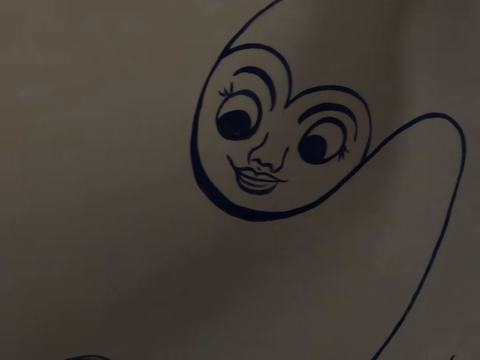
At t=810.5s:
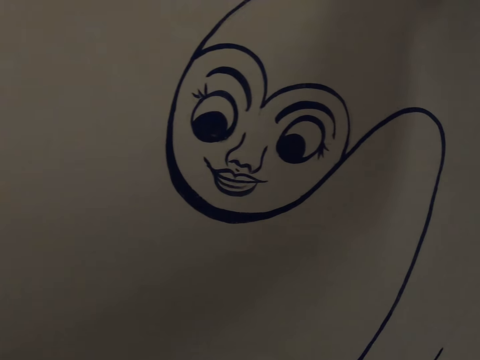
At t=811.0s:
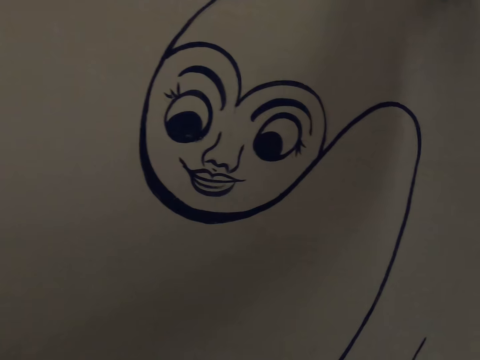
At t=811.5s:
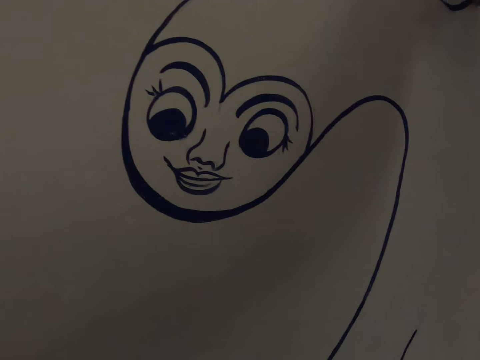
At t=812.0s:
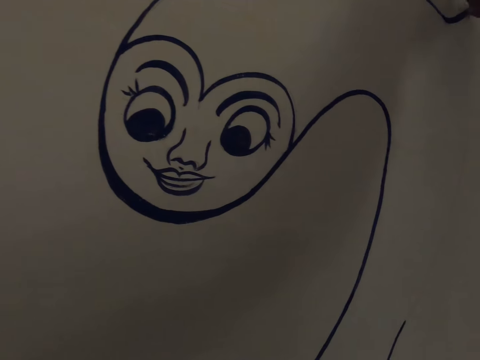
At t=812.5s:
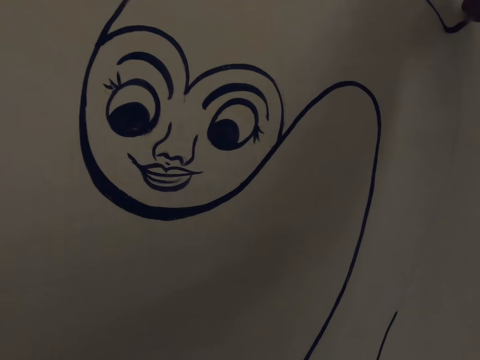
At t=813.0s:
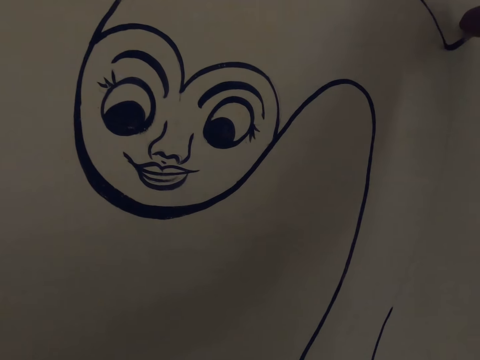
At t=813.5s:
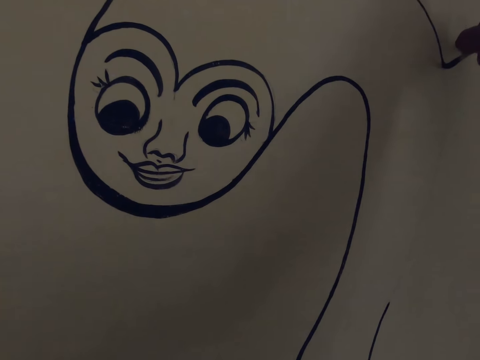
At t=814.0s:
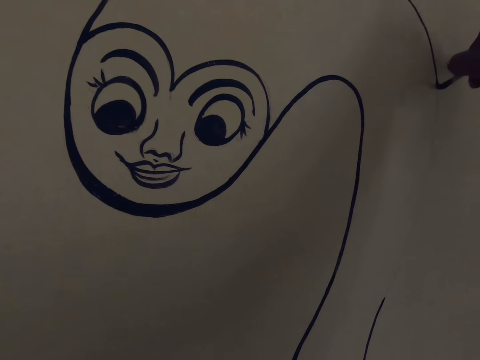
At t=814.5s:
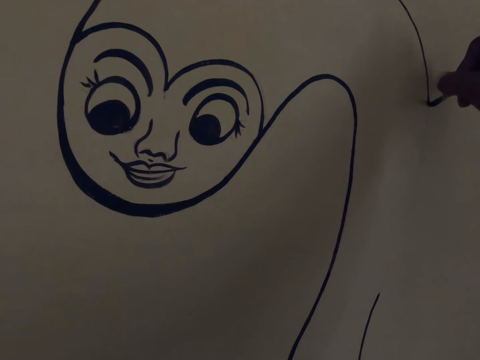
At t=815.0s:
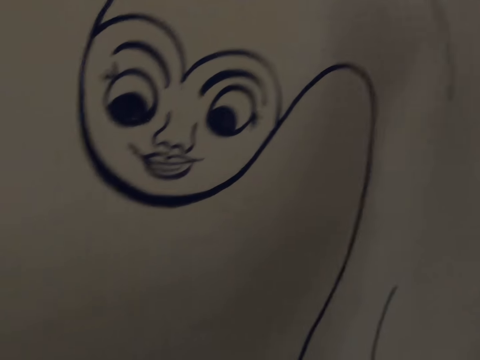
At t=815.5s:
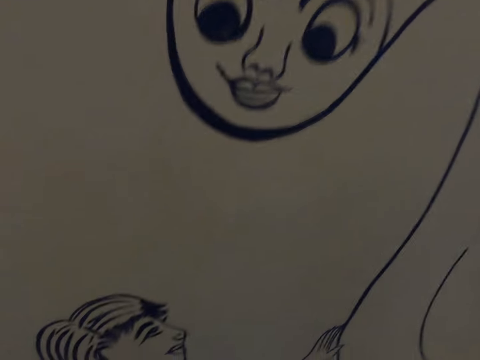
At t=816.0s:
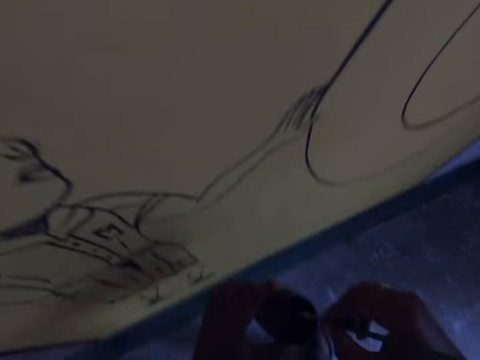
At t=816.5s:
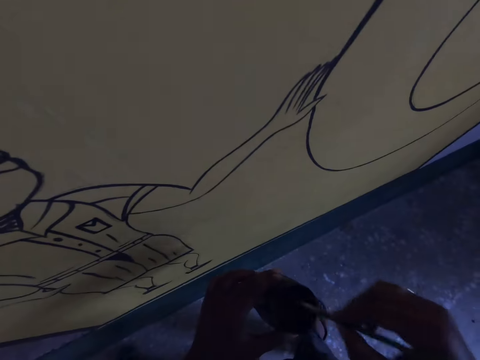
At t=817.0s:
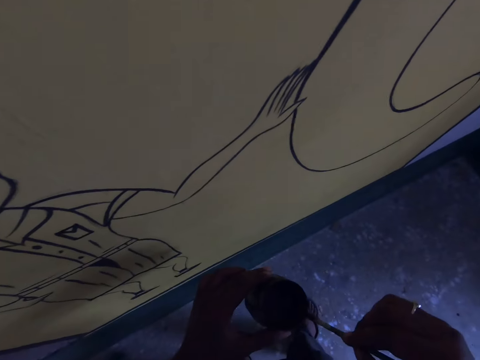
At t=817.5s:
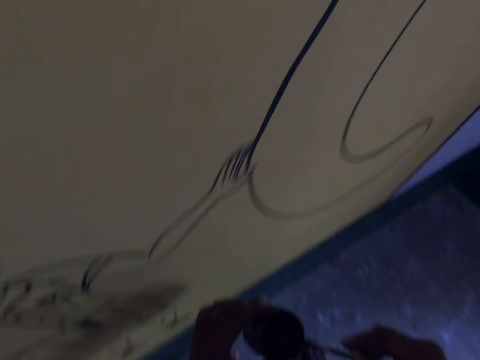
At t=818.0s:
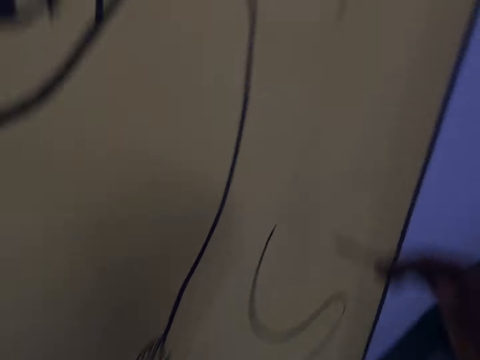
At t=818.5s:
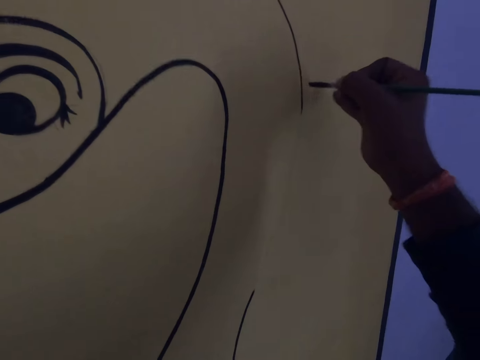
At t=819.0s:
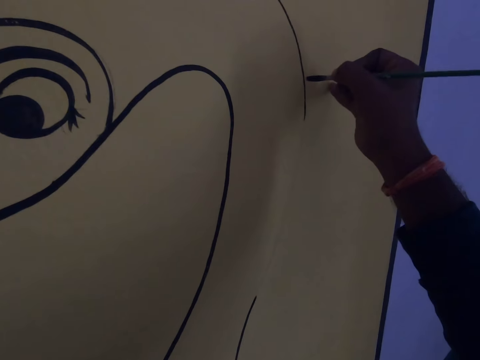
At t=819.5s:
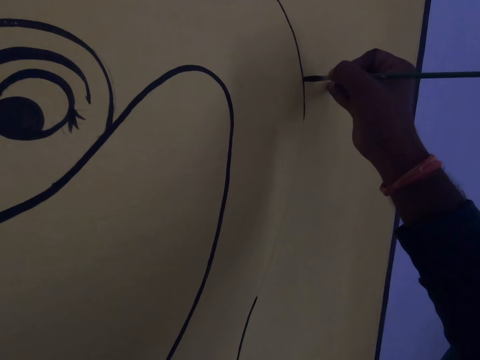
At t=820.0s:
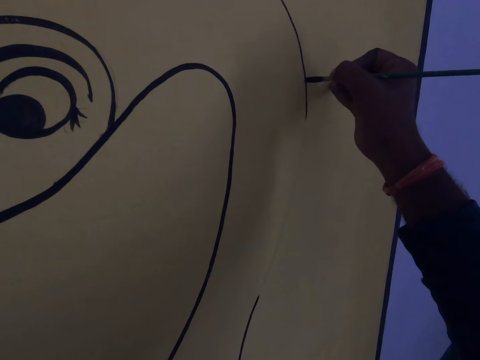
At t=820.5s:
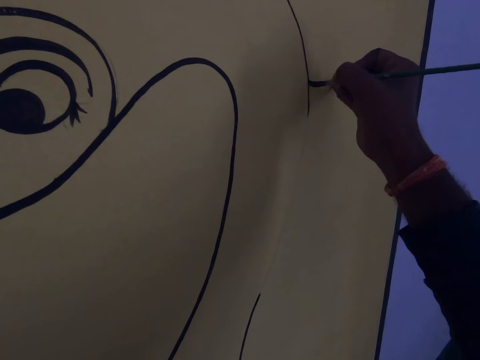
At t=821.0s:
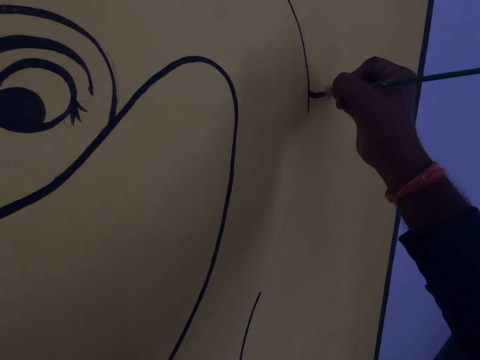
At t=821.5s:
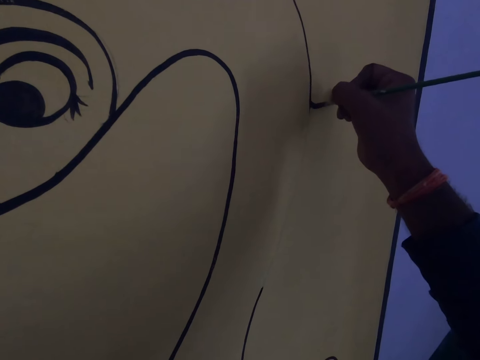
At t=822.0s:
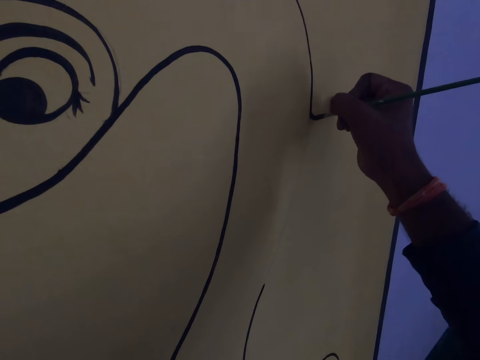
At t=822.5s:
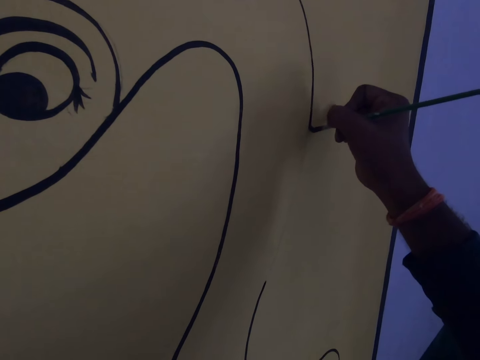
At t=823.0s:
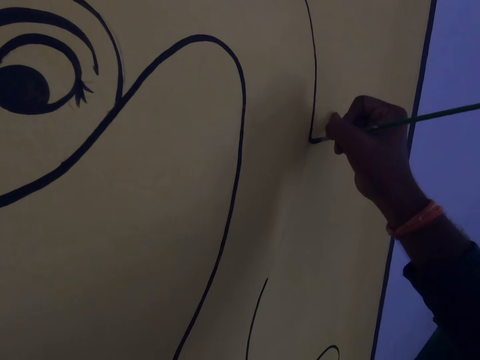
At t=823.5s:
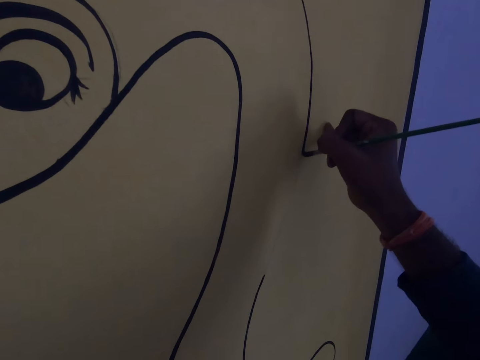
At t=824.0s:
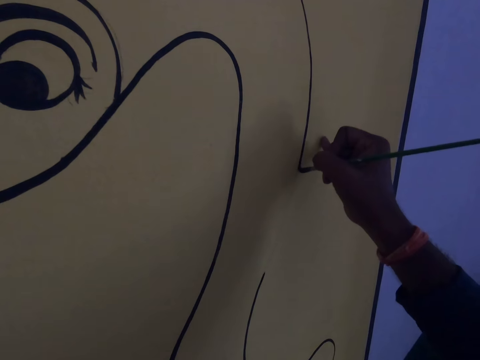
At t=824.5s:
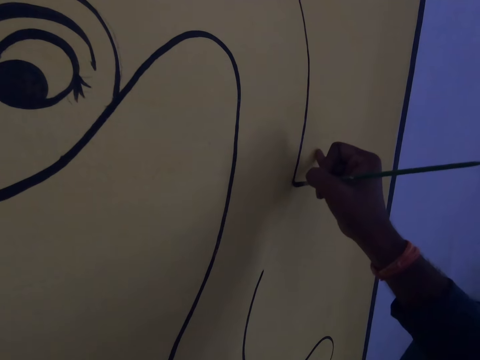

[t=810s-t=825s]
The camera wearer dips the drawing brush into the paint container. They draw on the wall with the drawing brush.

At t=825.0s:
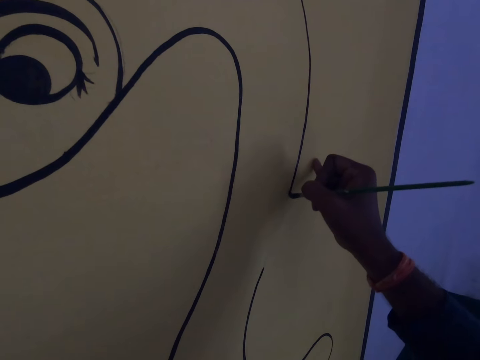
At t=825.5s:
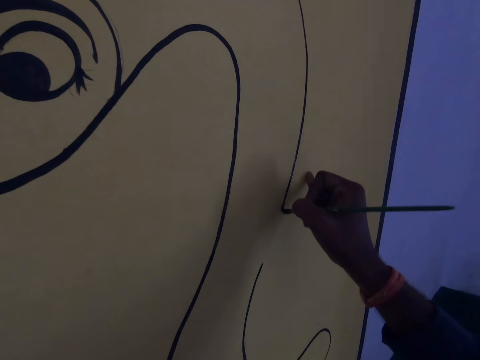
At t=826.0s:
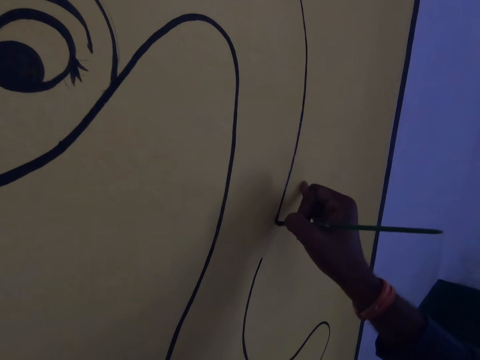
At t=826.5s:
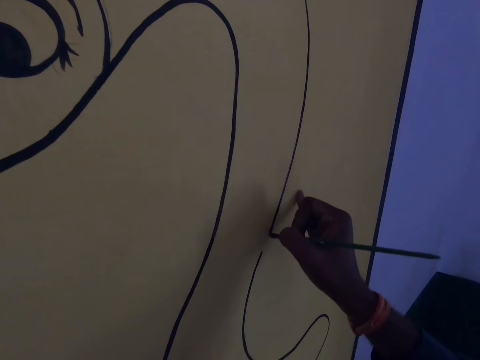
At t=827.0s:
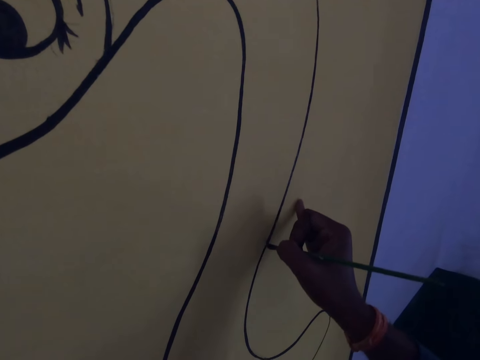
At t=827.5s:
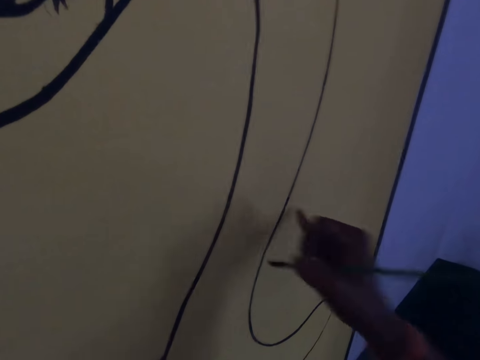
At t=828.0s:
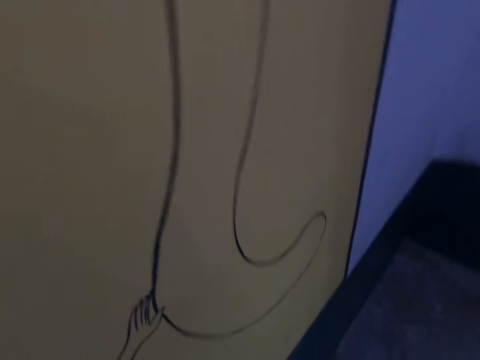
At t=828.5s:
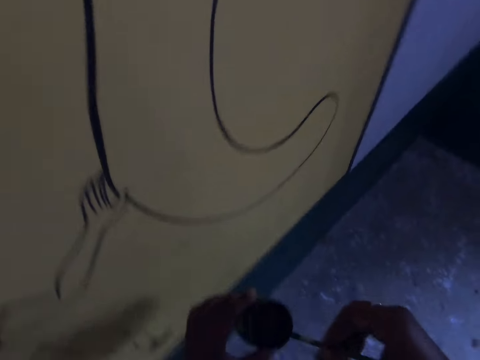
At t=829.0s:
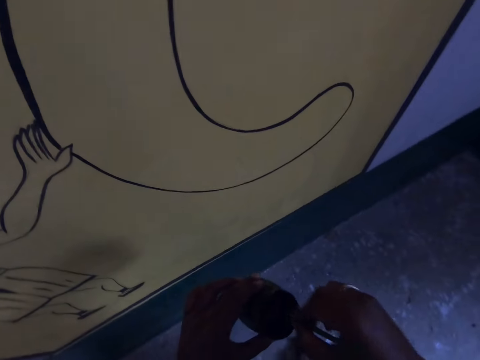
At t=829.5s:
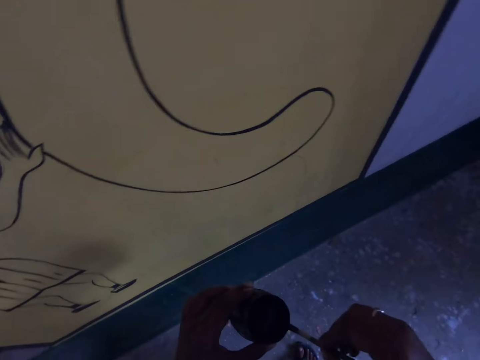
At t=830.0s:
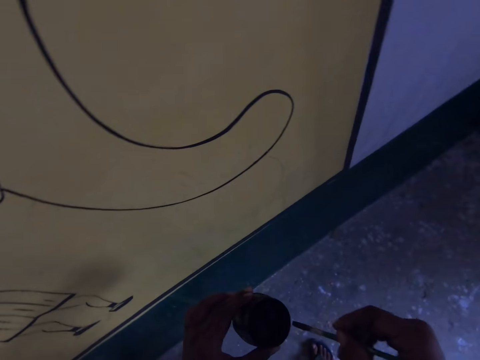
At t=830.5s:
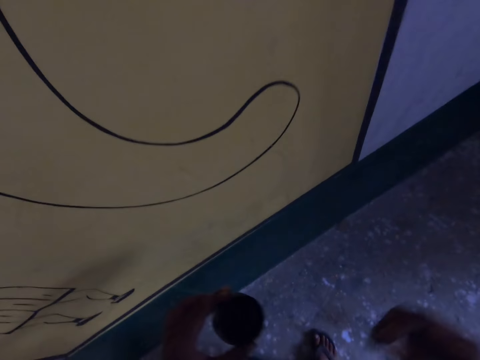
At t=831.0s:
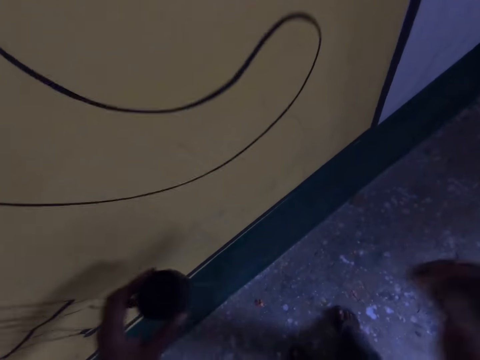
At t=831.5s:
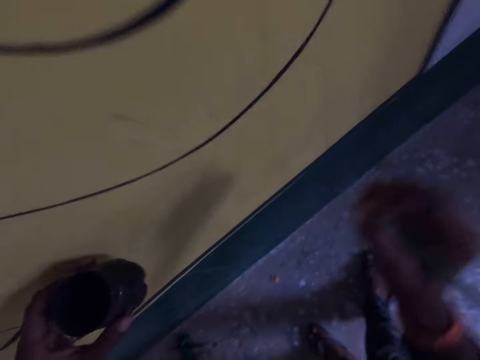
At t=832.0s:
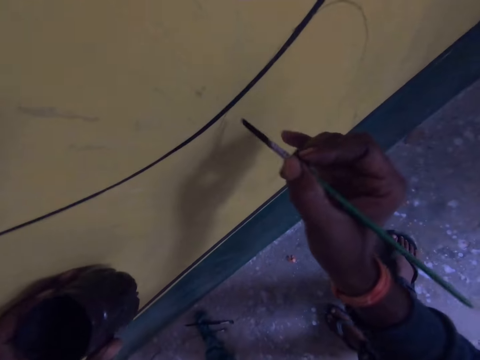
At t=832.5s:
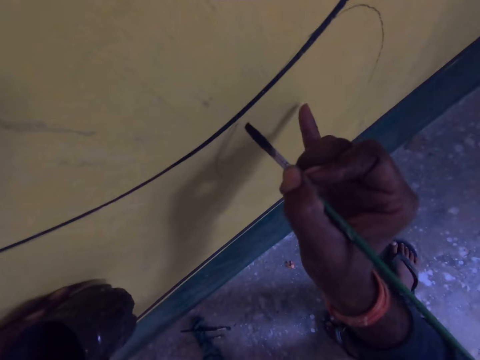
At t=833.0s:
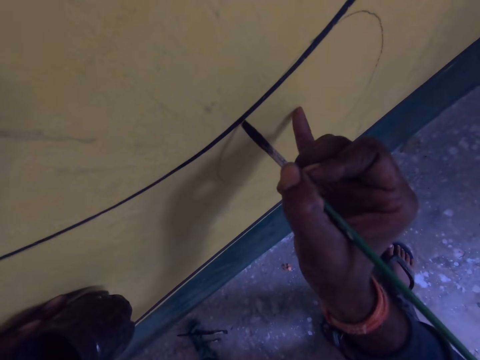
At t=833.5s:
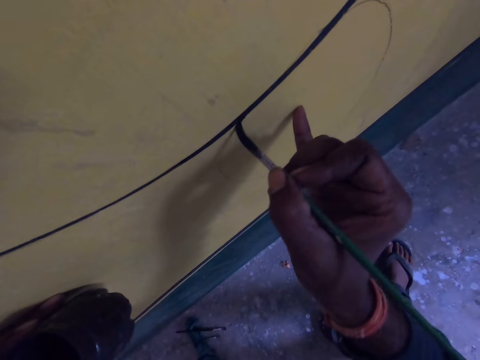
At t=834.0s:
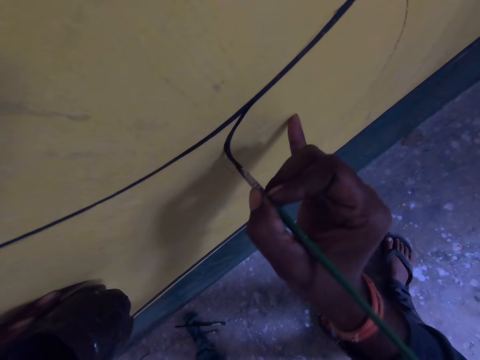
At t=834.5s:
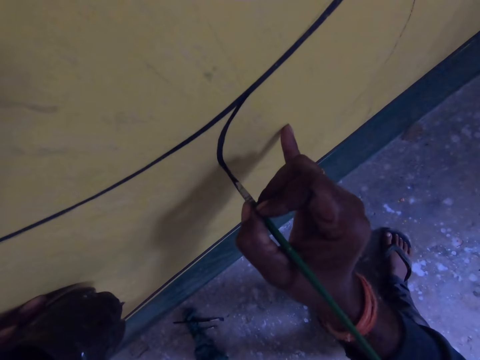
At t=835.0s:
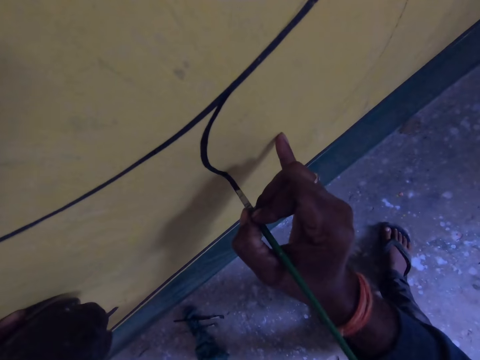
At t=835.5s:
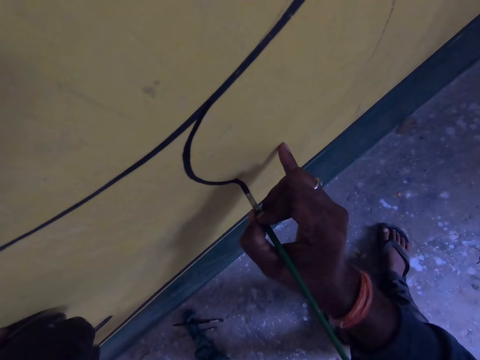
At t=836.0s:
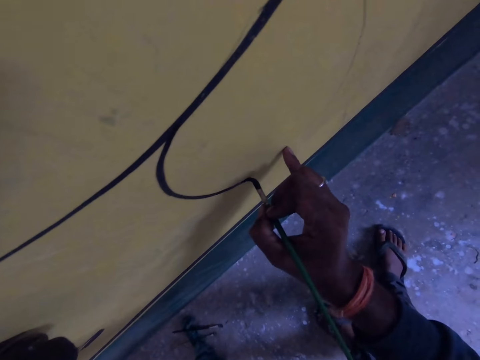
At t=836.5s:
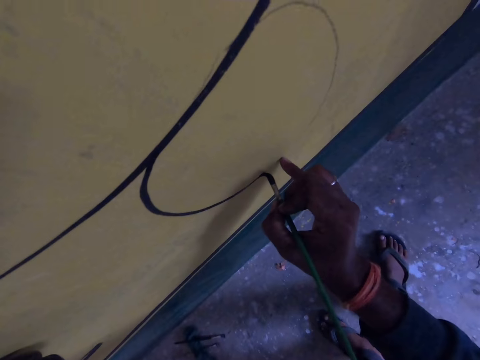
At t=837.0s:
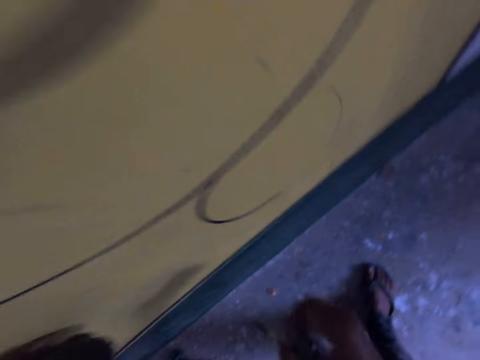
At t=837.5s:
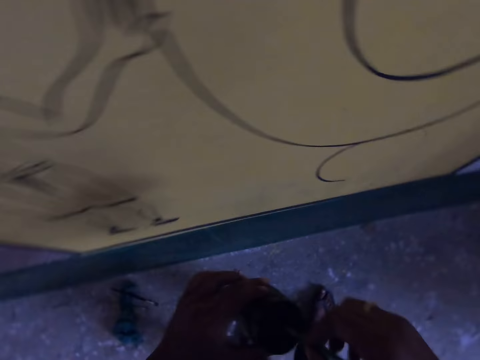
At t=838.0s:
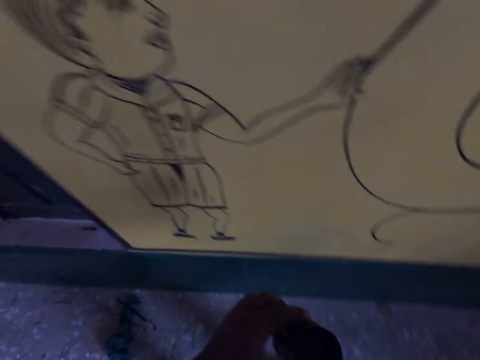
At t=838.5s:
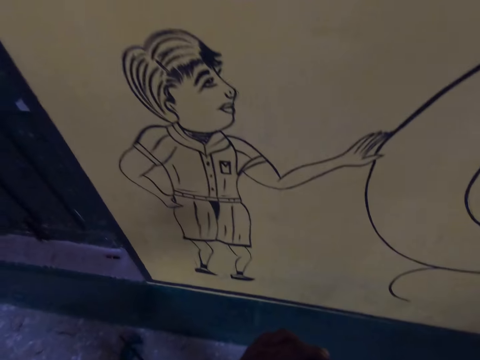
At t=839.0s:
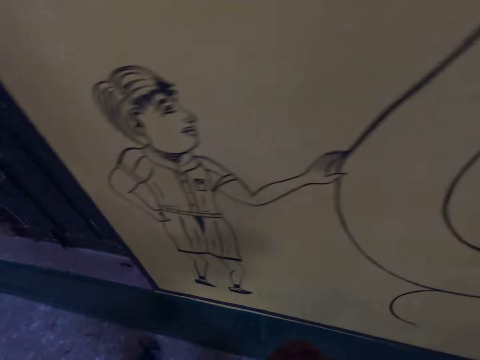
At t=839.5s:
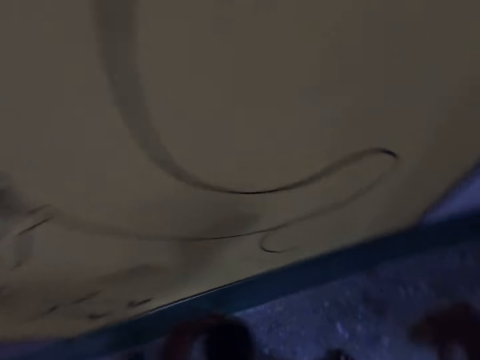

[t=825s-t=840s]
The camera wearer dips the drawing brush into the paint container. They remove excess paint from the brush. They draw on the wall with the drawing brush. They dip the drawing brush into the paint container.
